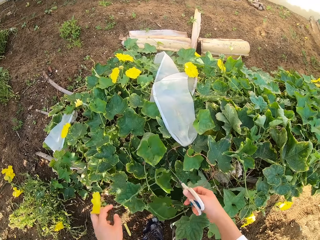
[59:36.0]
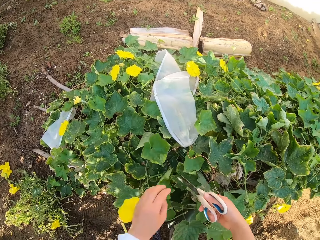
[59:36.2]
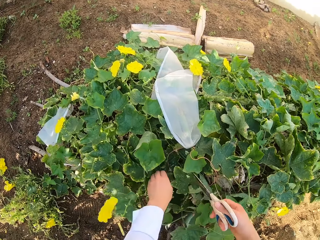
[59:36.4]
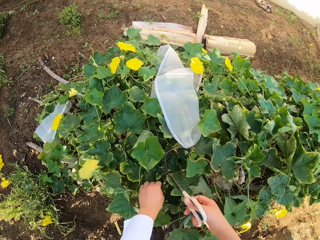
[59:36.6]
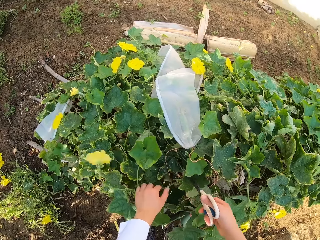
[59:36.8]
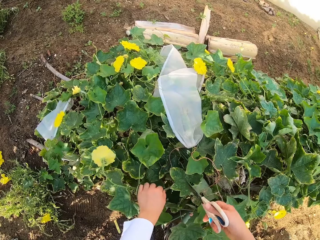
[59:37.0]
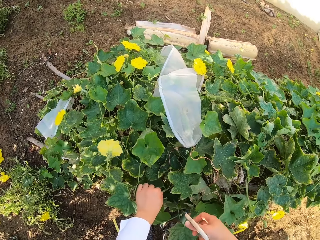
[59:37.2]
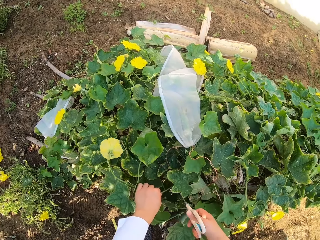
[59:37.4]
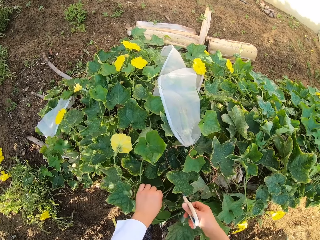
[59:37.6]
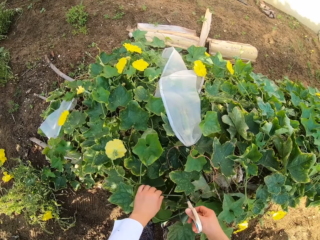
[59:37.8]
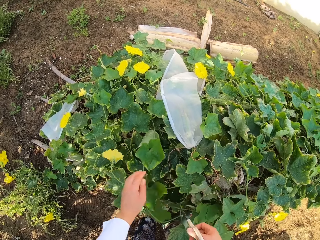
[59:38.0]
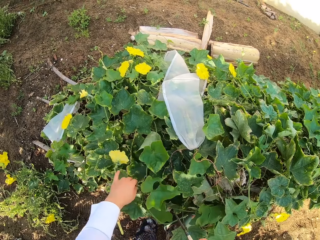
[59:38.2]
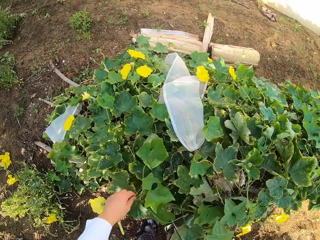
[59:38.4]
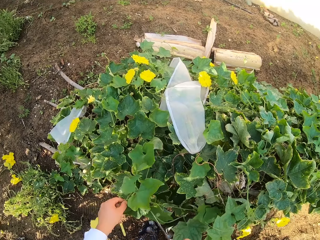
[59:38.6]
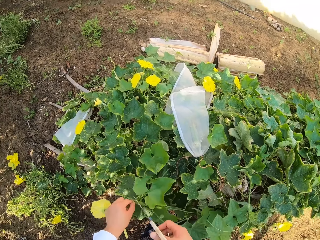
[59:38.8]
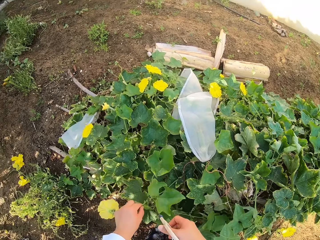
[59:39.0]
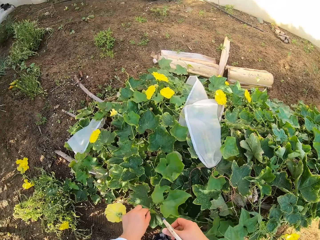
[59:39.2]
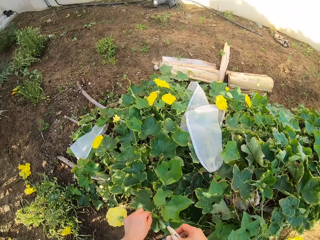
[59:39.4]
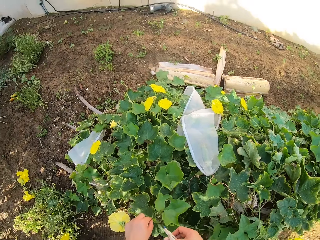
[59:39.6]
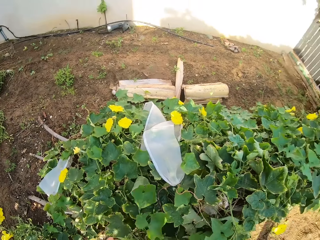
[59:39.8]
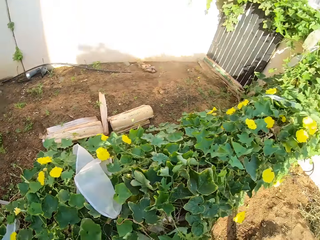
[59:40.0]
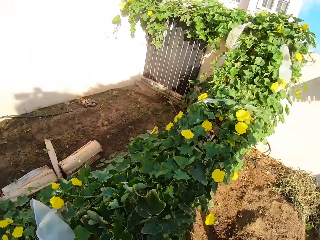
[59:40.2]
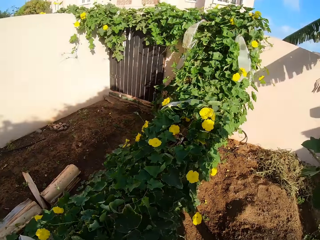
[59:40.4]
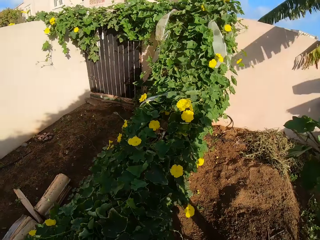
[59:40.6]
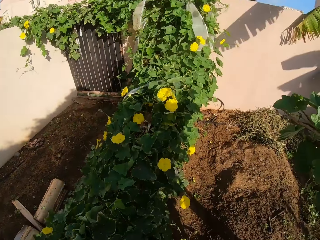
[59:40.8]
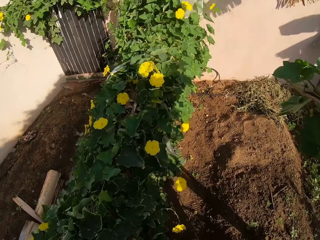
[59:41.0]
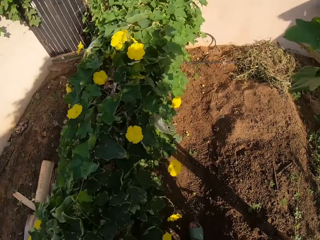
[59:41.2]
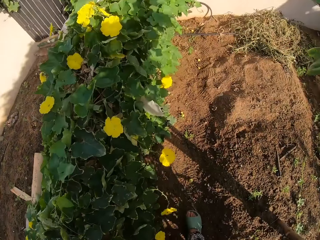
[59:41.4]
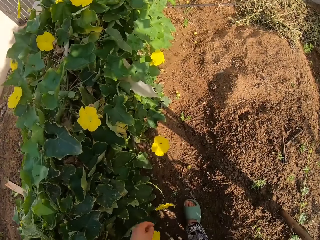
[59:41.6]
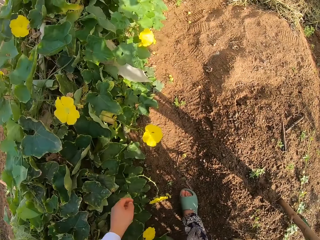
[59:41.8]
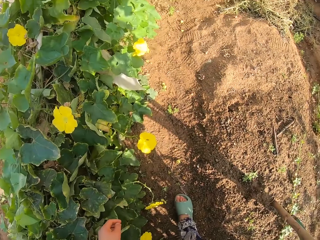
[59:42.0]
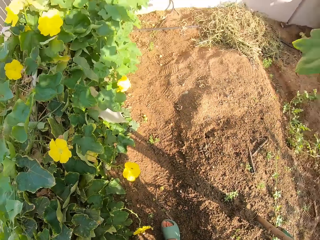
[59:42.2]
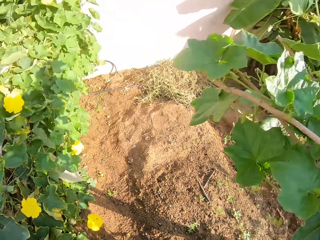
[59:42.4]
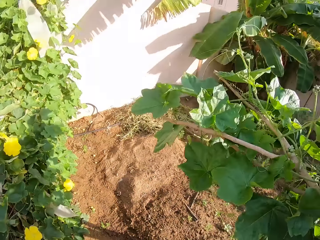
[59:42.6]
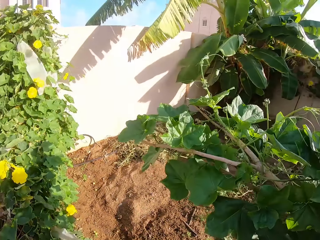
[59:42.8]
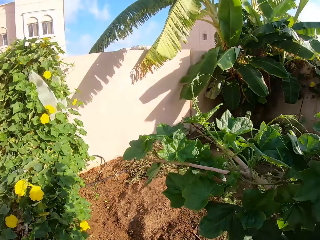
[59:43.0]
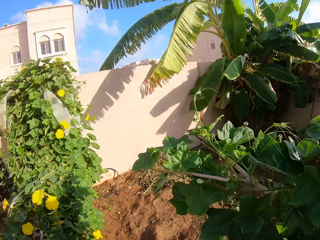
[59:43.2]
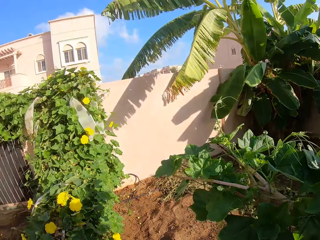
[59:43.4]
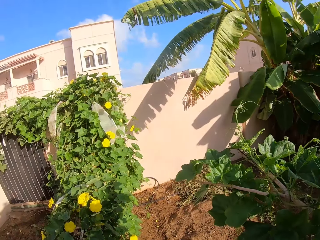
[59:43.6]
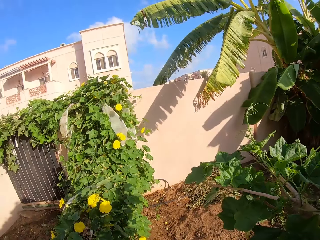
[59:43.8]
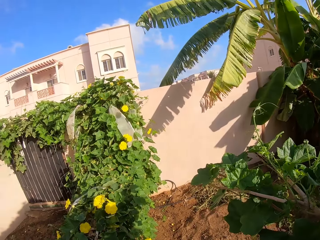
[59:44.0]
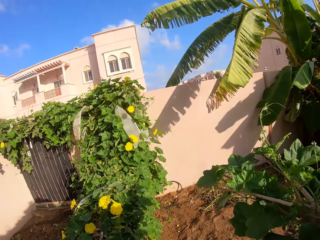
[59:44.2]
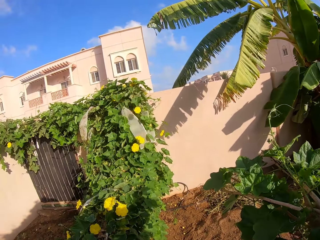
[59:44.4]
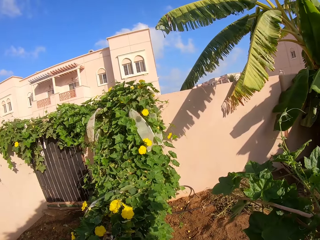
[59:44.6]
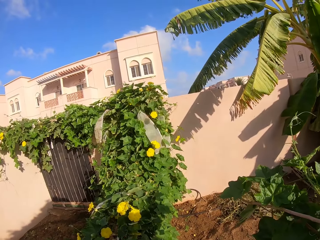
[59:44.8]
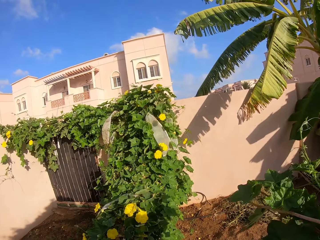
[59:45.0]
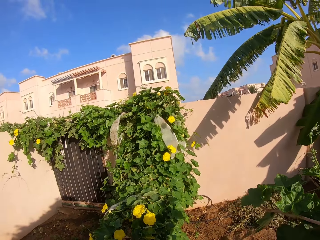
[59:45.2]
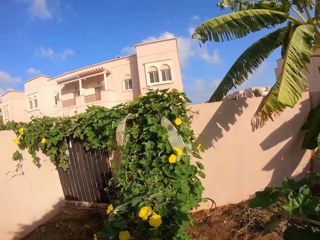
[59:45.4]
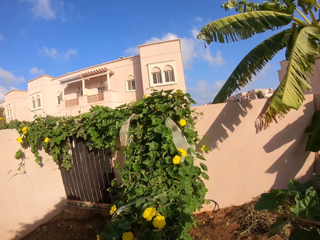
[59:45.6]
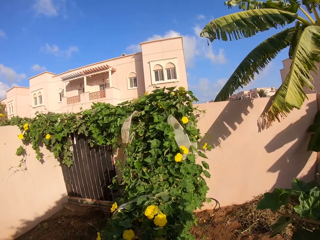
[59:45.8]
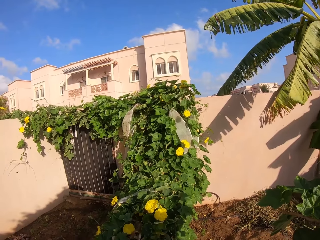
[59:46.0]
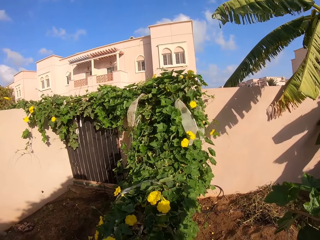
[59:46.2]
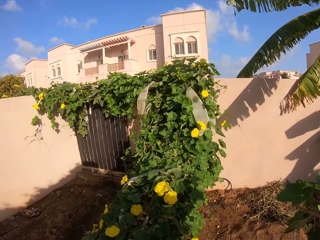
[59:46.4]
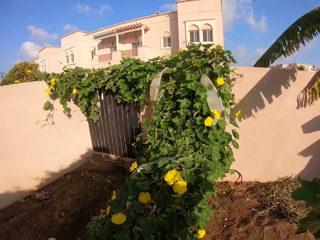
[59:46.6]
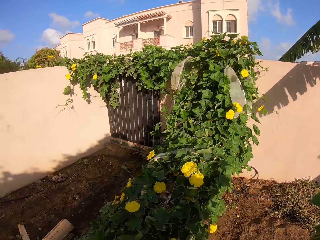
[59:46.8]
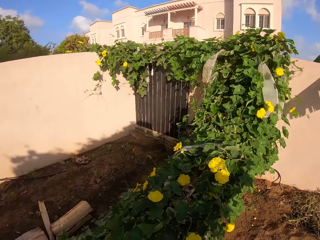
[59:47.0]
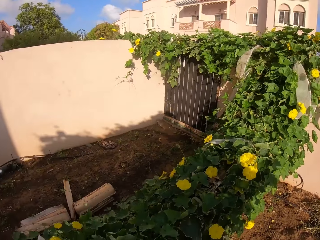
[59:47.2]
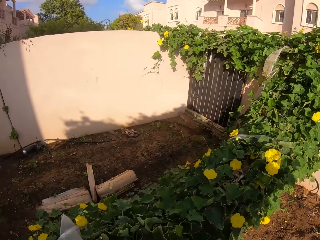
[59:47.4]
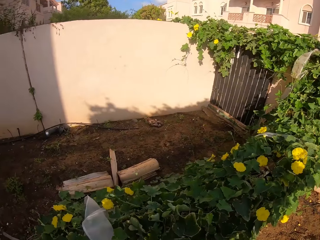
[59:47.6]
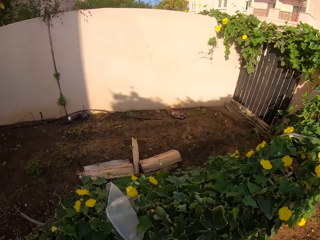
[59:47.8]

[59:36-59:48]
The camera wearer cuts the flower with scissors.

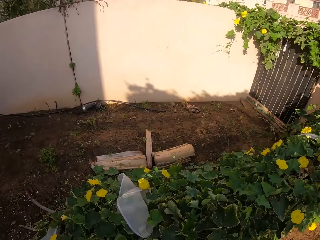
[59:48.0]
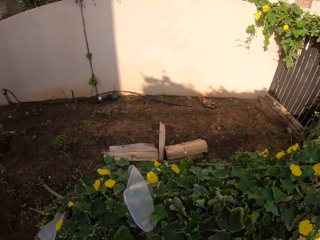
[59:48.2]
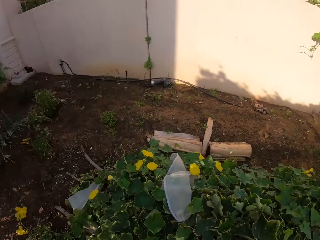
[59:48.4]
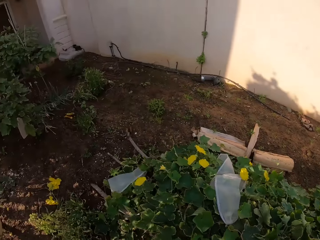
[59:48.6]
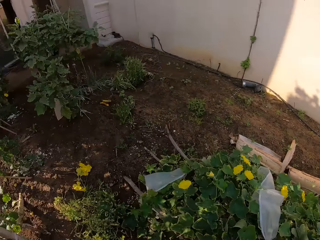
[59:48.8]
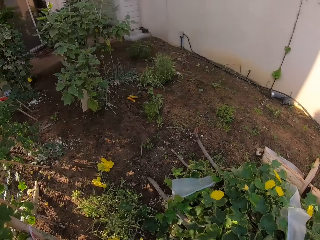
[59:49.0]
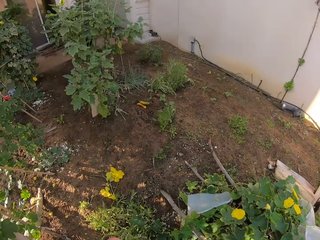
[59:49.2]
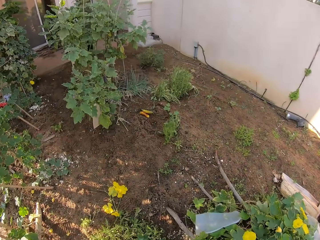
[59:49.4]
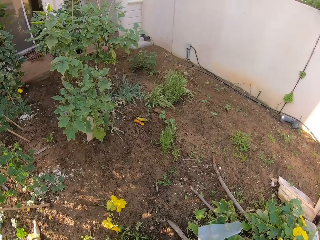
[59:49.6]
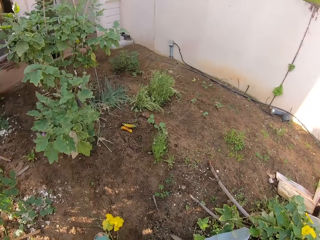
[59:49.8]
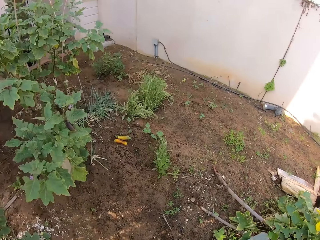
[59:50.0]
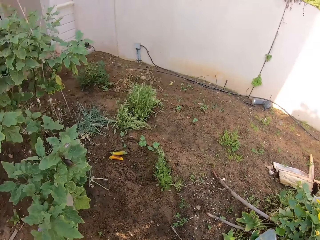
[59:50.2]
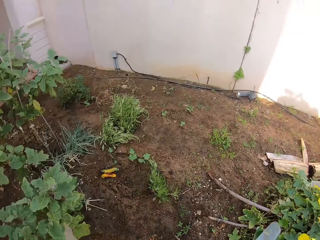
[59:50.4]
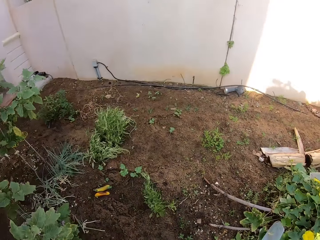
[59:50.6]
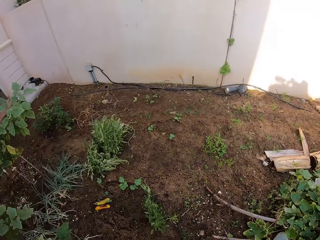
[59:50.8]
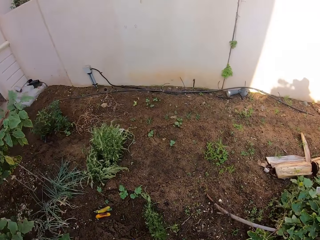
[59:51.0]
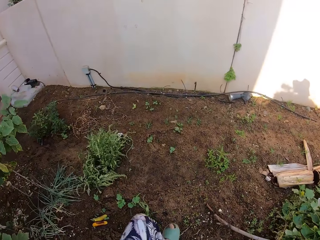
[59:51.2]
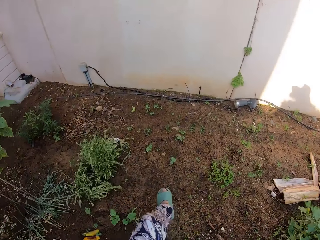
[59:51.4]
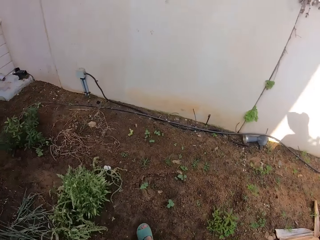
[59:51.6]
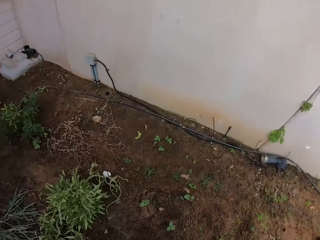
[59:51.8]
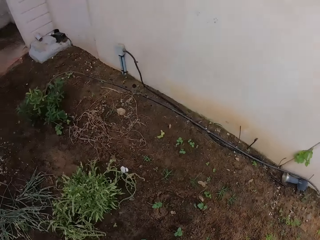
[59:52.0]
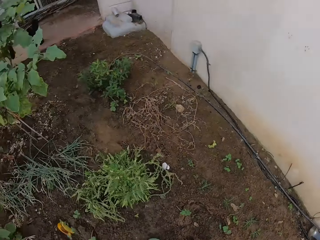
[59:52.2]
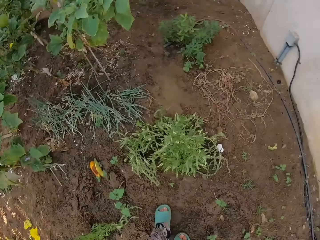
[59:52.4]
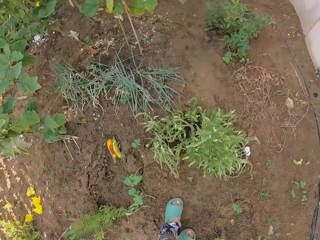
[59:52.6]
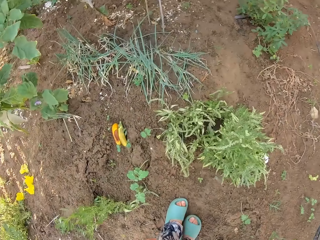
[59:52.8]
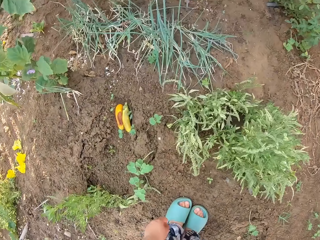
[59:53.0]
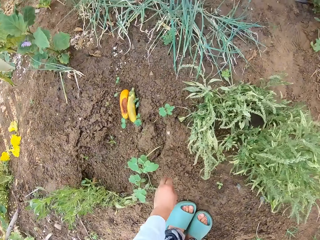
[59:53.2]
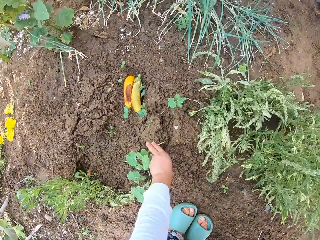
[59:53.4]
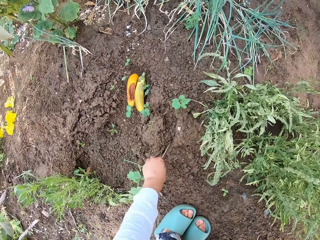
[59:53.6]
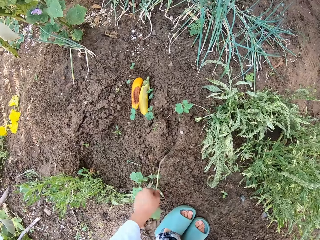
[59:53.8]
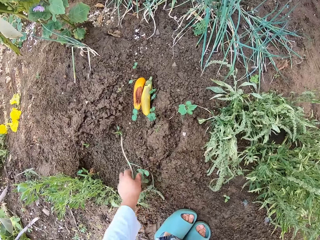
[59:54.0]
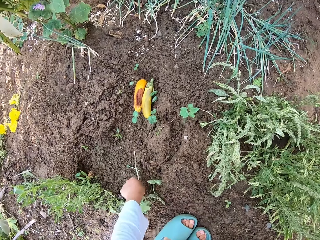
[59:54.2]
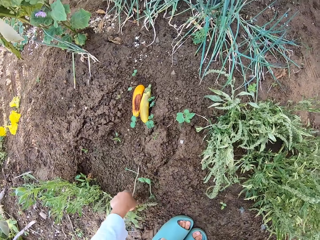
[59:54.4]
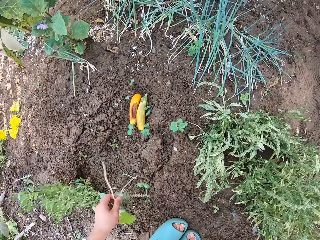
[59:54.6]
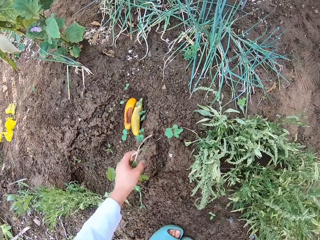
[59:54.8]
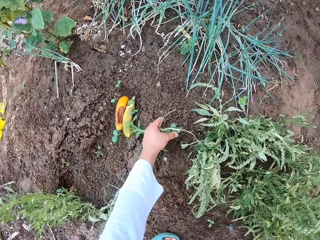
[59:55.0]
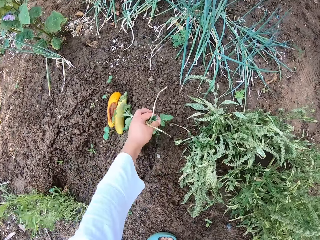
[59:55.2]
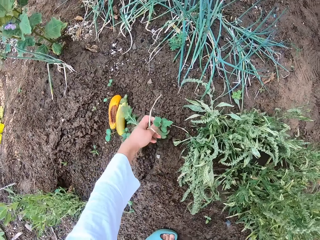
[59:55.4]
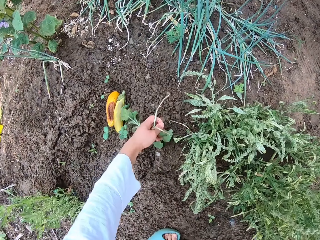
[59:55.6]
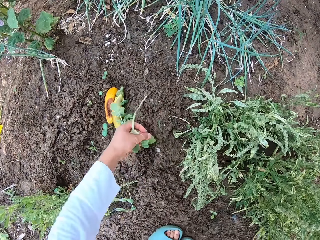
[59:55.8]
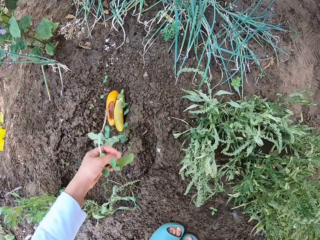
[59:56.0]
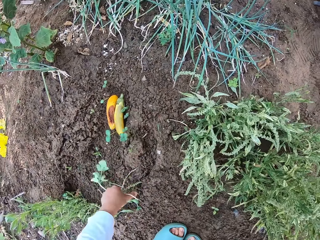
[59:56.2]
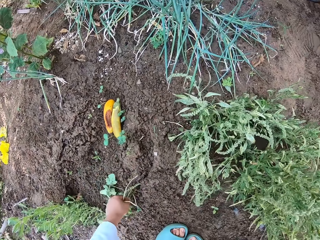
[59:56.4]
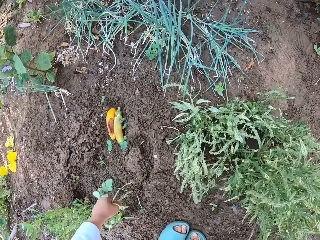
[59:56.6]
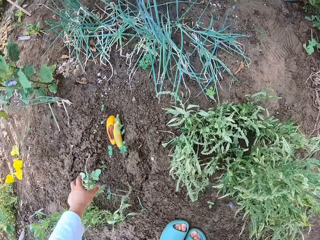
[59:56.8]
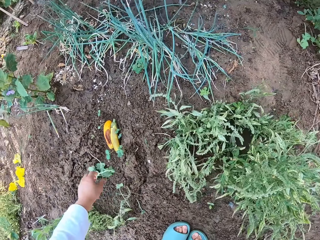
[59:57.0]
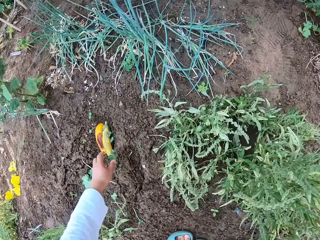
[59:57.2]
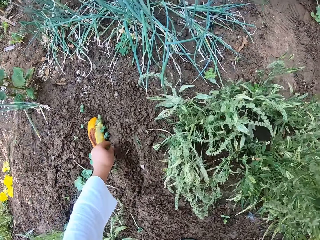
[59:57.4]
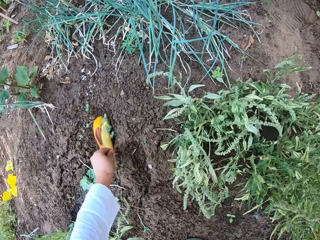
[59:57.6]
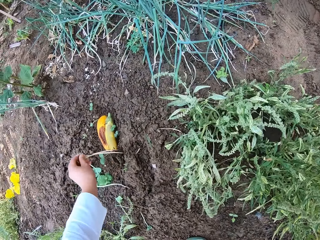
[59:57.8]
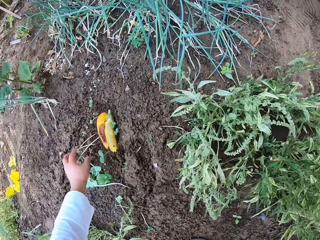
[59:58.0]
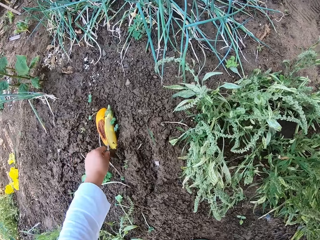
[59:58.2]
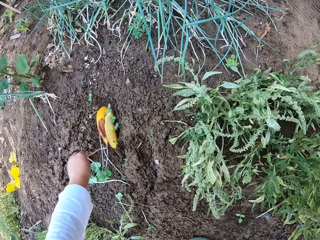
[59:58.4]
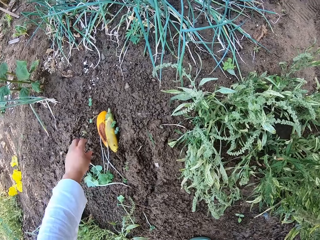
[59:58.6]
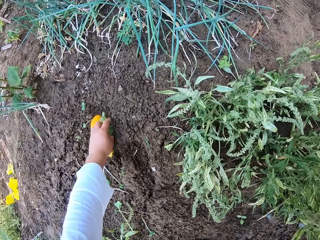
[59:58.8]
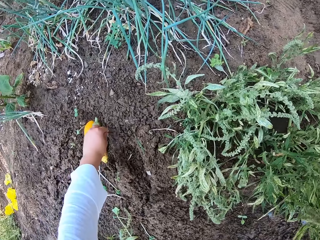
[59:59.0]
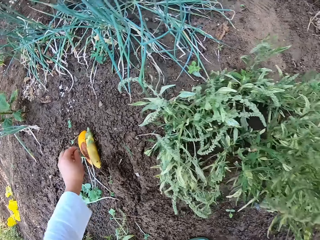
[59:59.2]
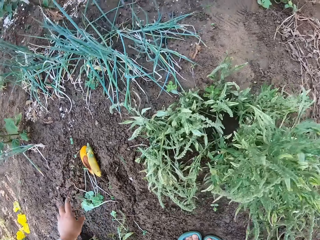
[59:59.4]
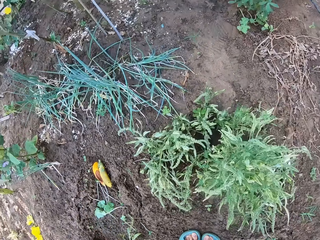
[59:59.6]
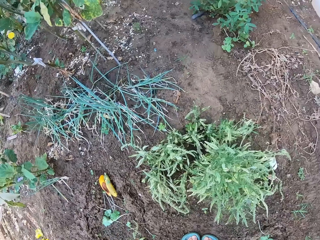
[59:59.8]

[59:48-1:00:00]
The camera wearer uproots the plant.
